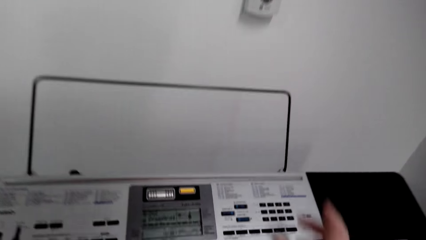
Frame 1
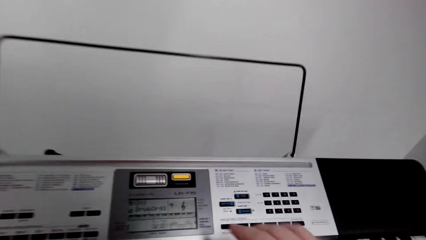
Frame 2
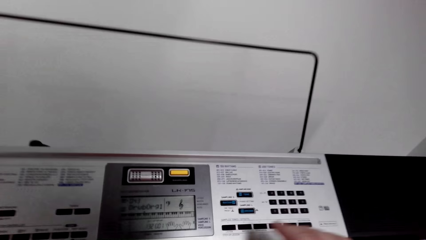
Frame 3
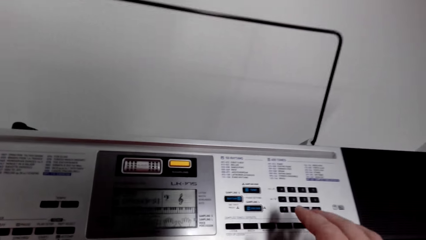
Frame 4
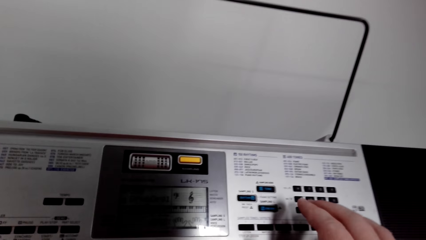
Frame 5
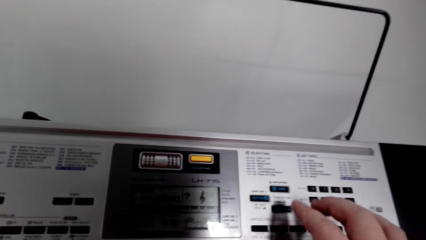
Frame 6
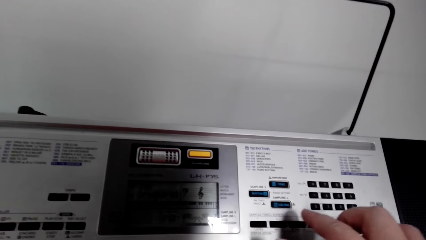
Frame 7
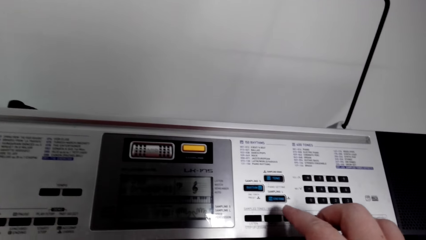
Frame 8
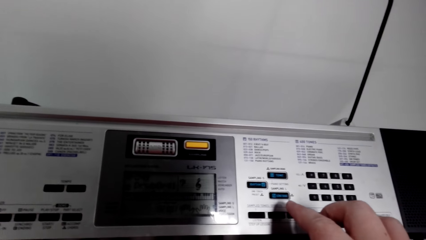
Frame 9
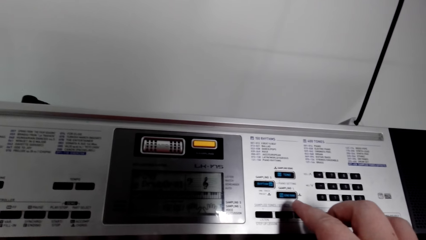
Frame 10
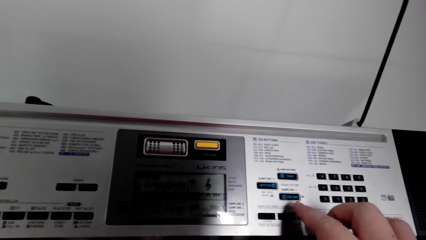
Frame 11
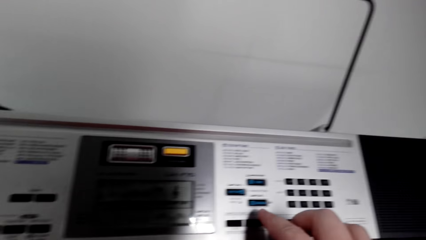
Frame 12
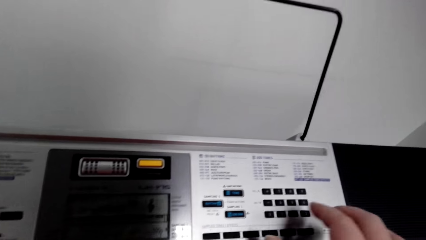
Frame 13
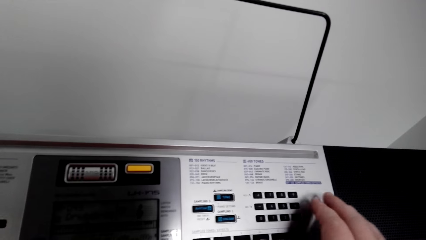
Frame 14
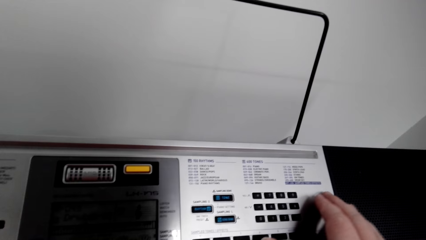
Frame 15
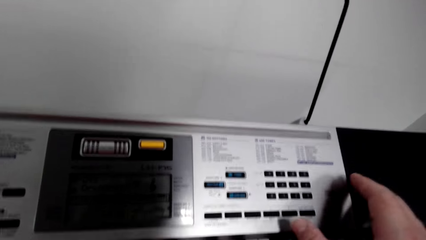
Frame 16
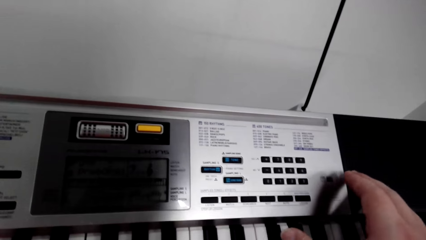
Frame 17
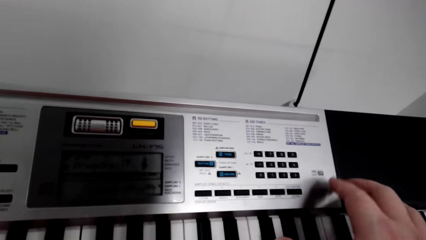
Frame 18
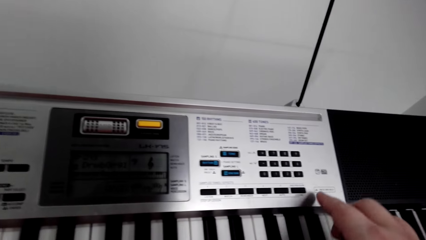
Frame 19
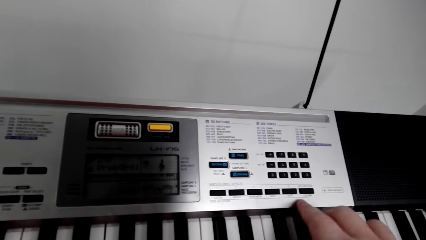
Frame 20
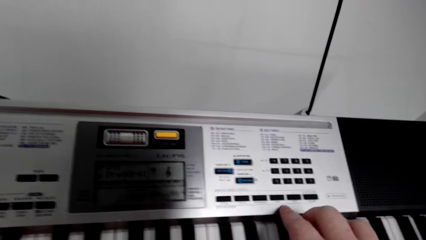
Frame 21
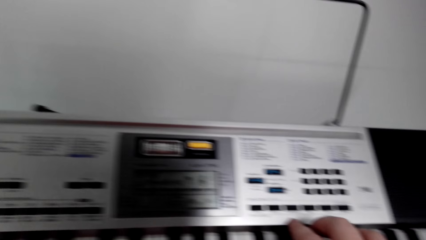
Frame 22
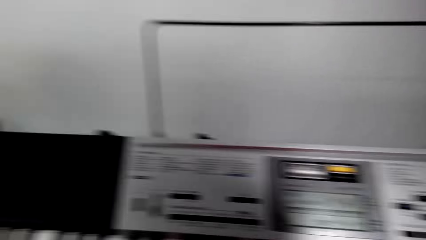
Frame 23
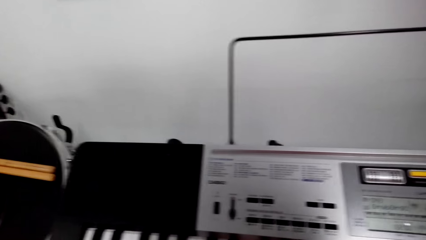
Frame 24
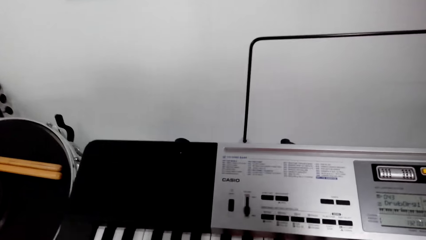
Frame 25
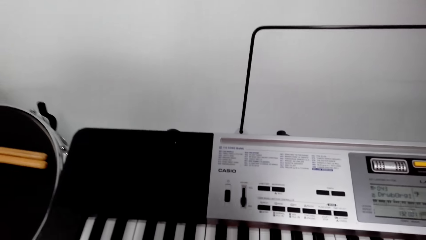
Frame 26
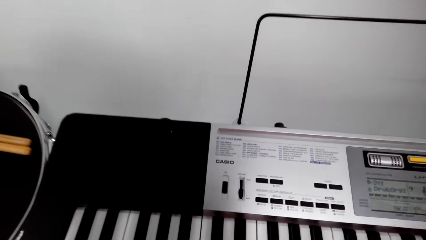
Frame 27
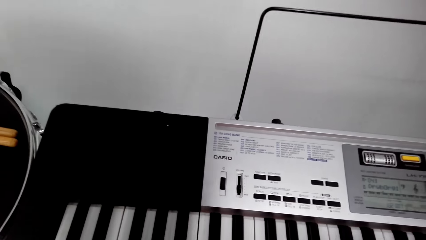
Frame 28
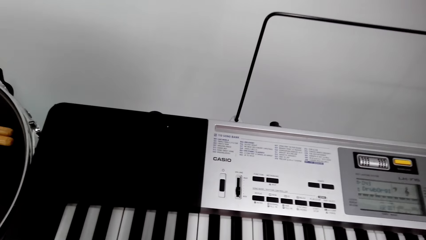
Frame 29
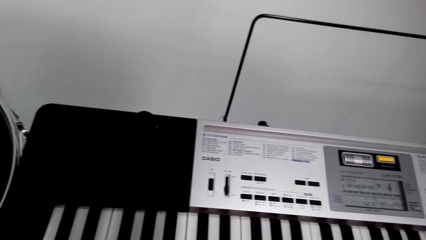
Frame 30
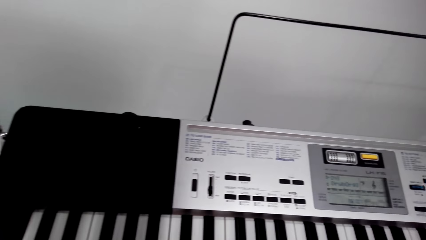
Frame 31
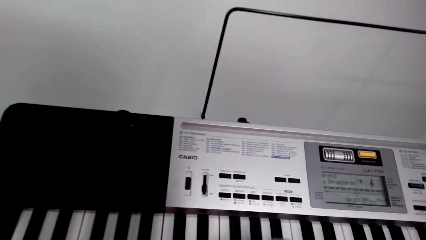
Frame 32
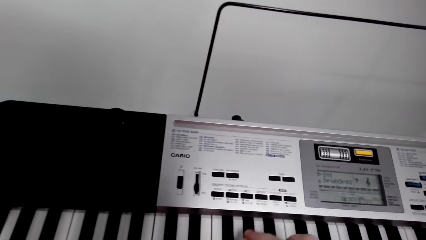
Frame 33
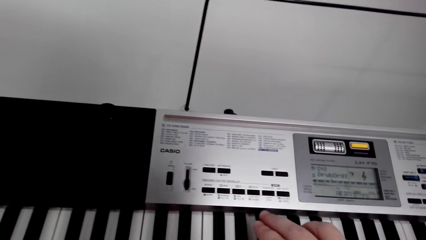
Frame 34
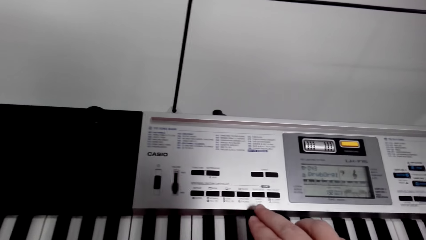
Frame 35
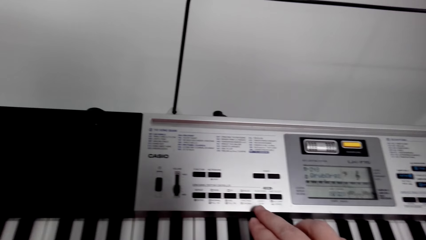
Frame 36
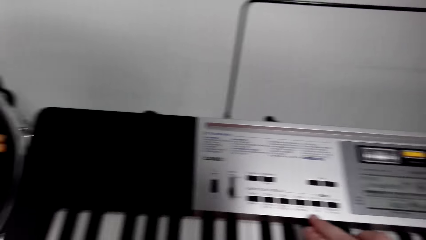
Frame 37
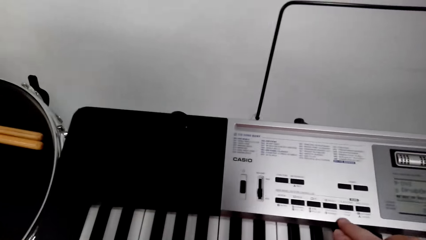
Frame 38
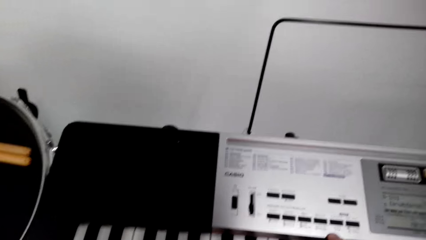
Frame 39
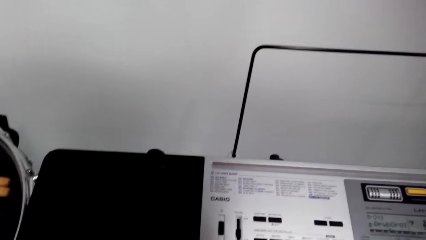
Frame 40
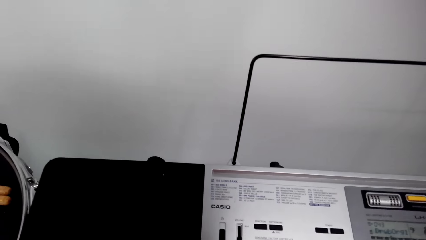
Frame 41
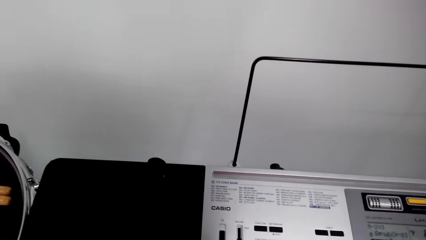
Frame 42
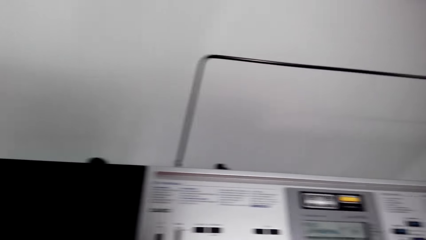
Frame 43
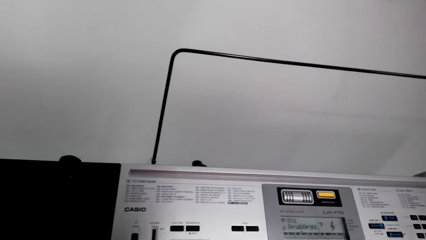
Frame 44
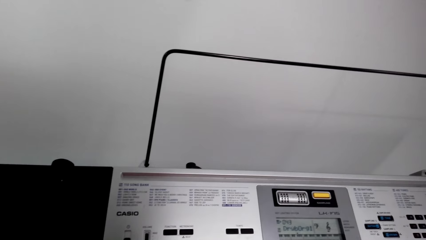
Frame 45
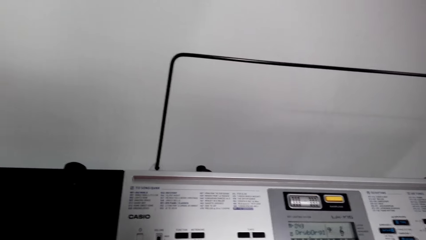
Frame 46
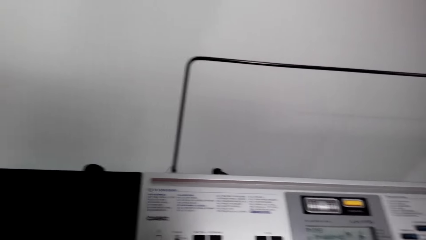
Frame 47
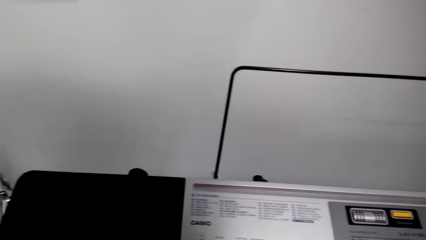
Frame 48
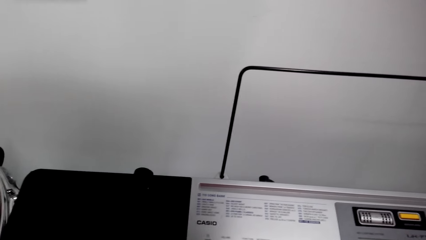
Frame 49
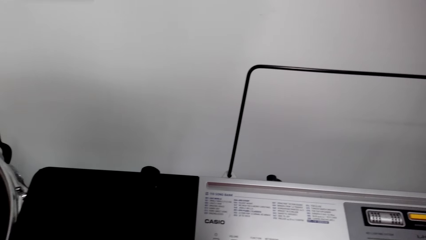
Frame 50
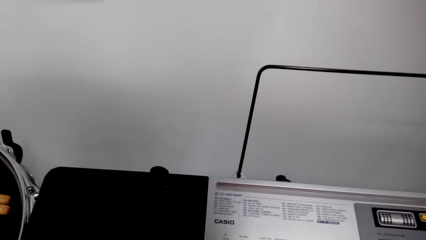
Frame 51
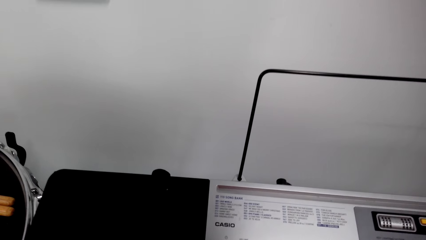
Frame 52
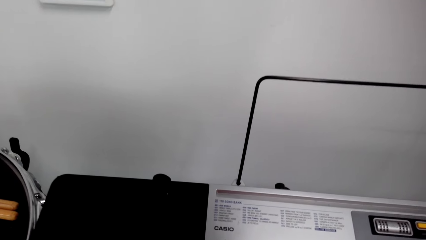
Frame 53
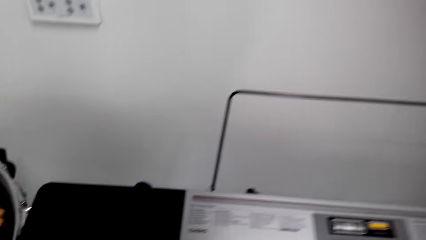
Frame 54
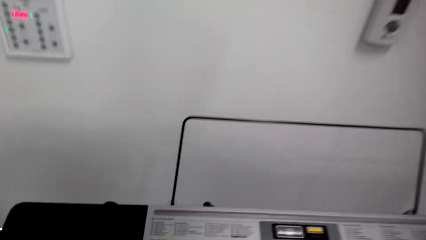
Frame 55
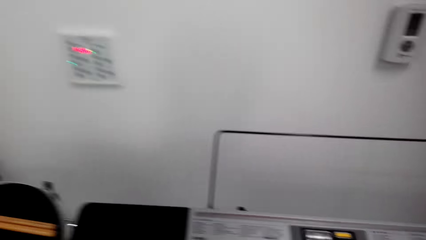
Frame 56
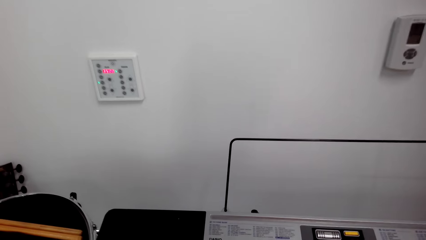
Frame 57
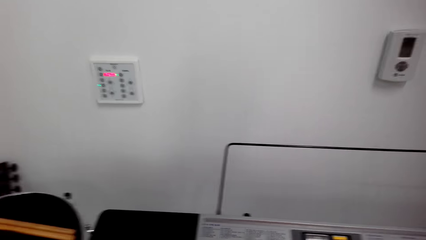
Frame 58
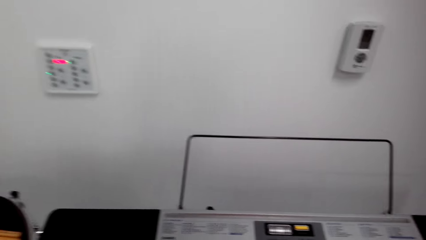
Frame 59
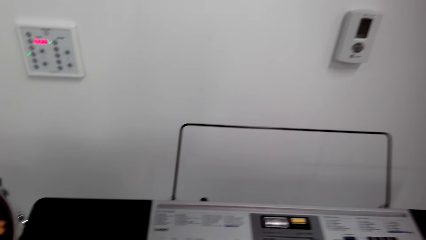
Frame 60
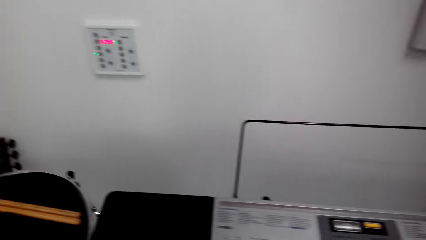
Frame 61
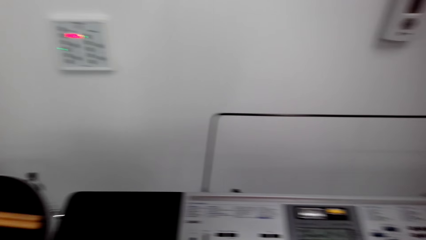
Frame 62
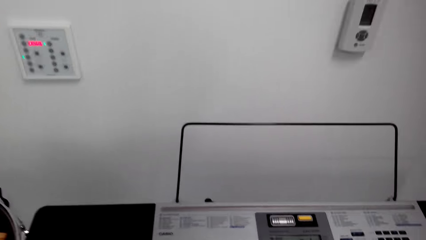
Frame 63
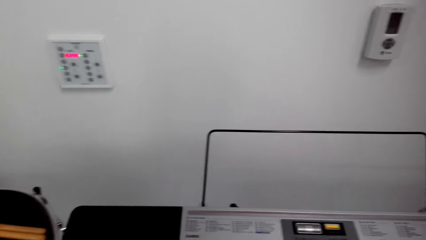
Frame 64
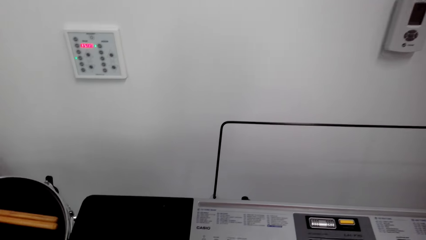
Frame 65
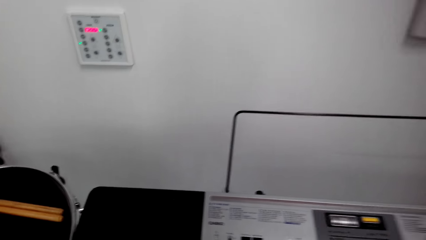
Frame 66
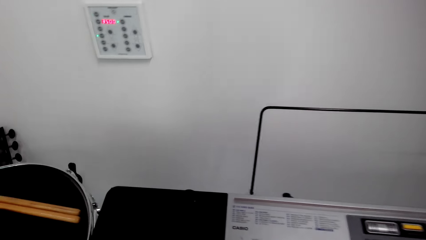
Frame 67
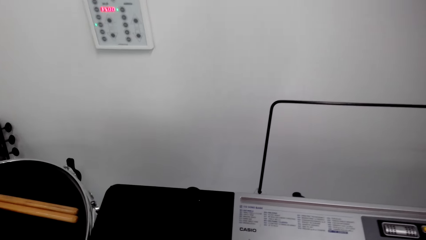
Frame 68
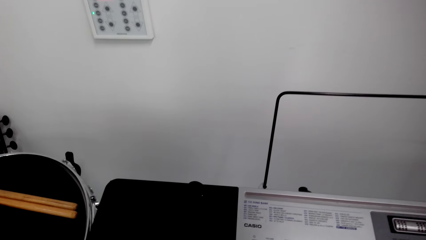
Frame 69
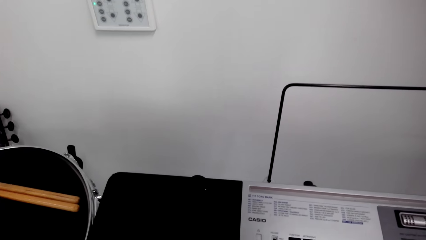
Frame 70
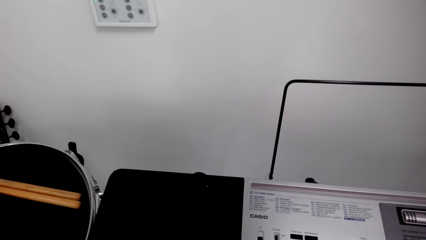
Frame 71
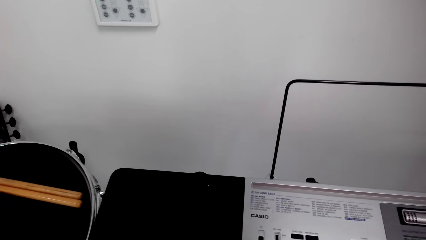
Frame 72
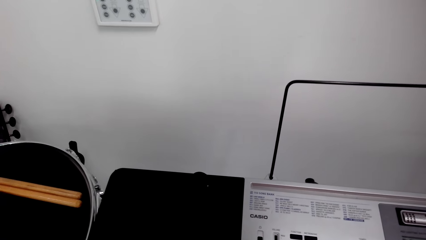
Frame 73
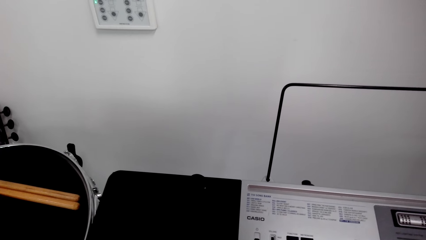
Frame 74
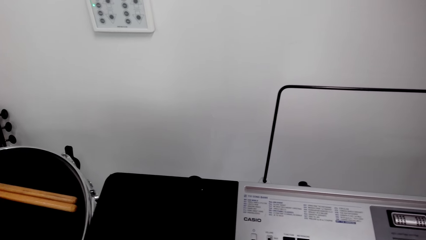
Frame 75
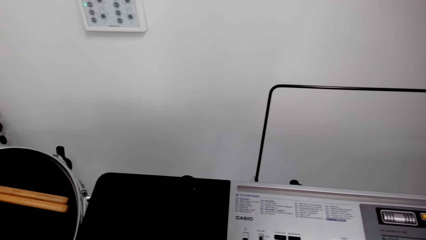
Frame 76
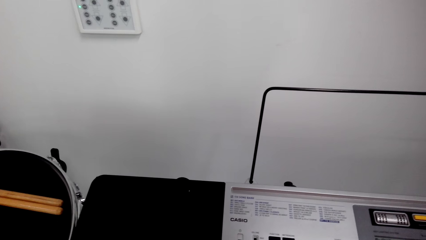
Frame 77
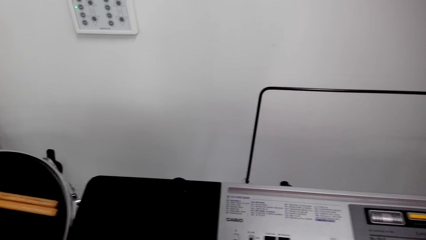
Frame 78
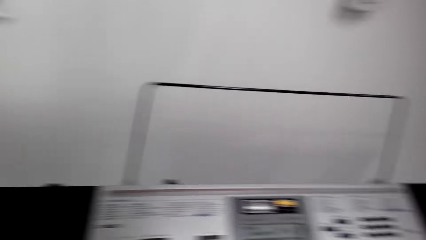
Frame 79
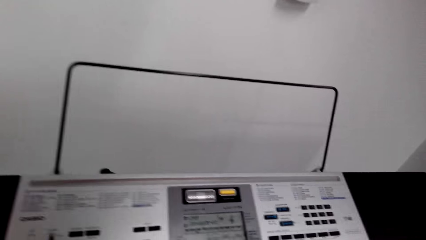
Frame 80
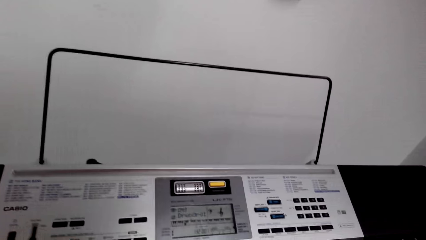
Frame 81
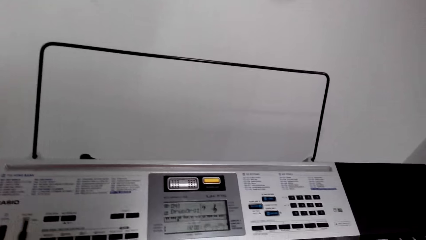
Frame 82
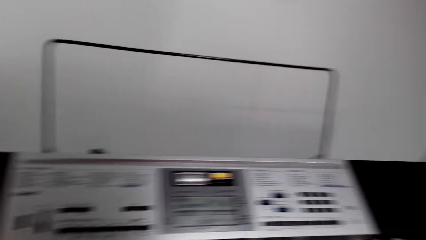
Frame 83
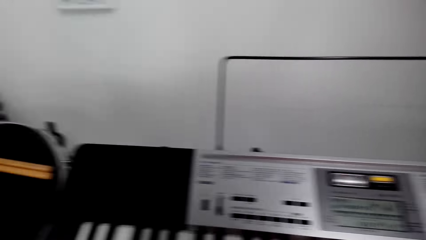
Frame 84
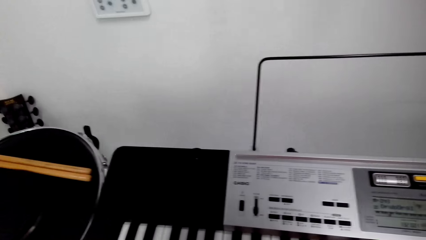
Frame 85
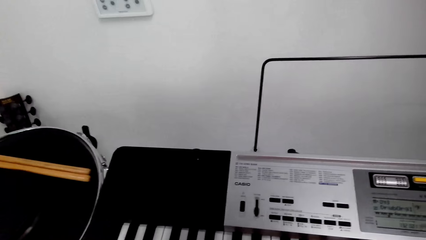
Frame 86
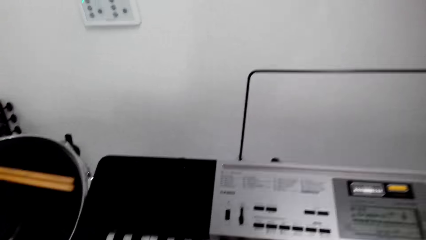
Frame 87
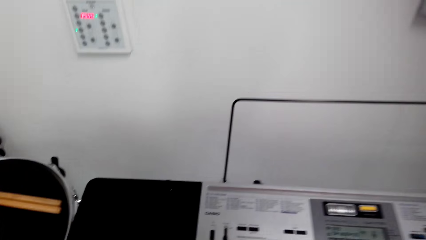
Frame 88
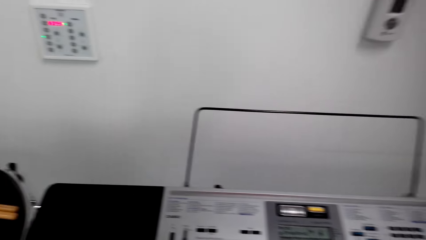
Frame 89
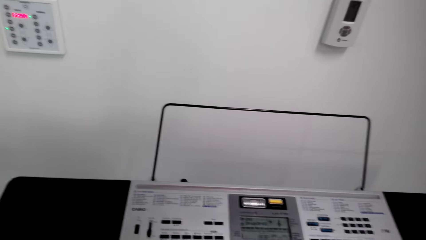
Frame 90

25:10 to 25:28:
The camera wearer presses keys on the keyboard or piano. They look around the piano. They point on the piano button. They look around. They play the keyboard.
